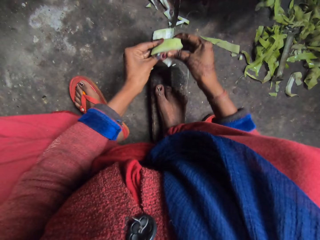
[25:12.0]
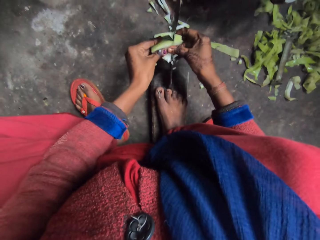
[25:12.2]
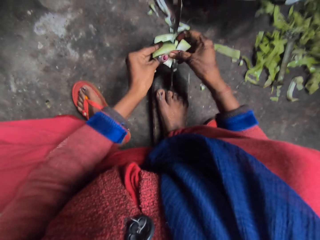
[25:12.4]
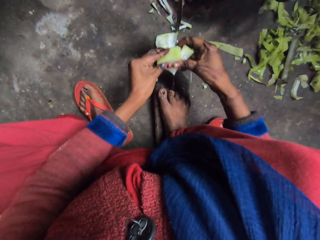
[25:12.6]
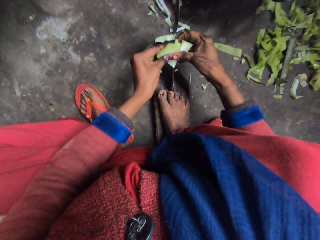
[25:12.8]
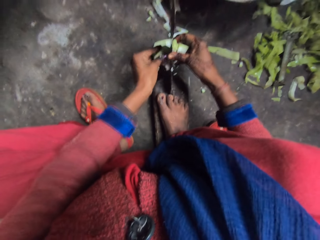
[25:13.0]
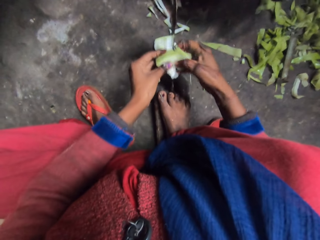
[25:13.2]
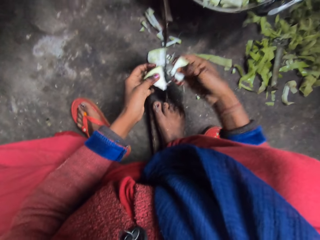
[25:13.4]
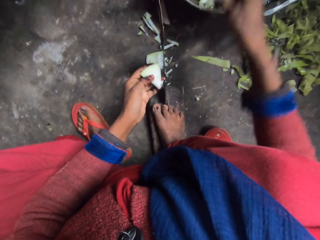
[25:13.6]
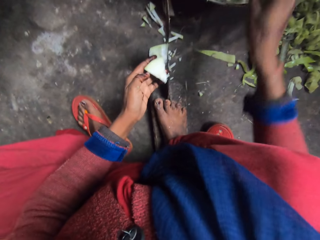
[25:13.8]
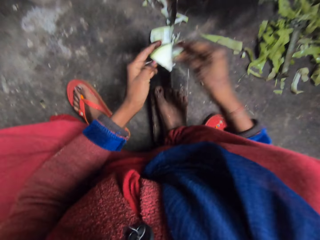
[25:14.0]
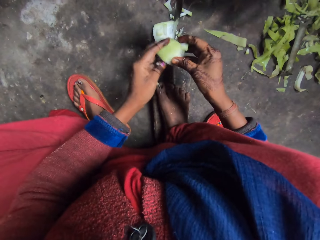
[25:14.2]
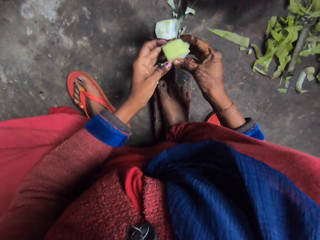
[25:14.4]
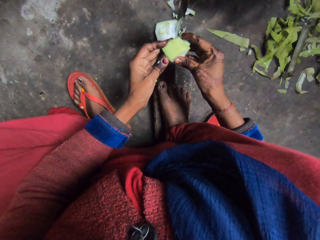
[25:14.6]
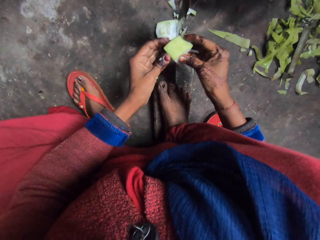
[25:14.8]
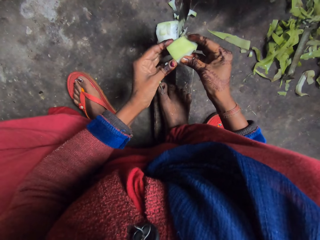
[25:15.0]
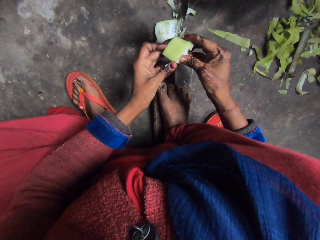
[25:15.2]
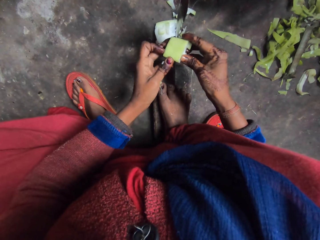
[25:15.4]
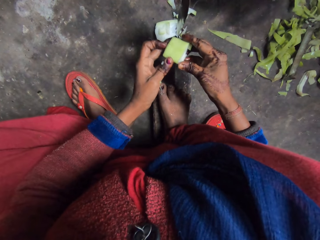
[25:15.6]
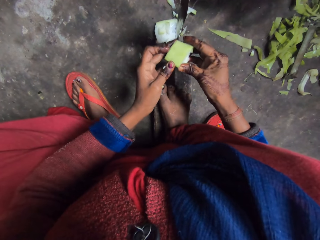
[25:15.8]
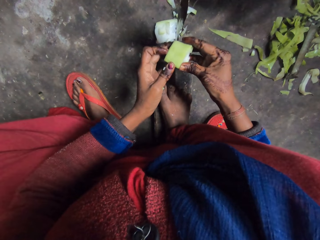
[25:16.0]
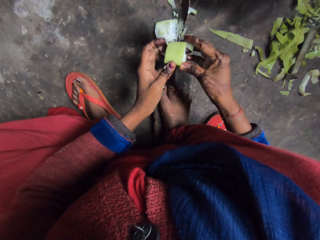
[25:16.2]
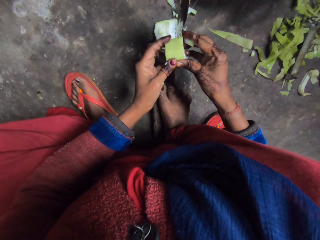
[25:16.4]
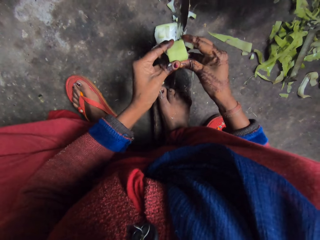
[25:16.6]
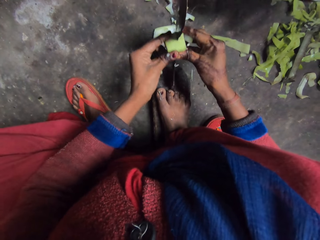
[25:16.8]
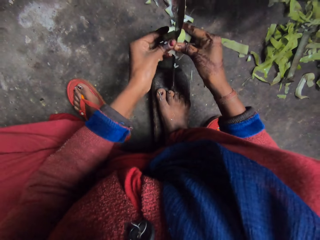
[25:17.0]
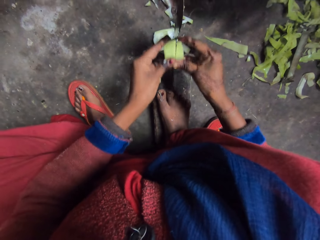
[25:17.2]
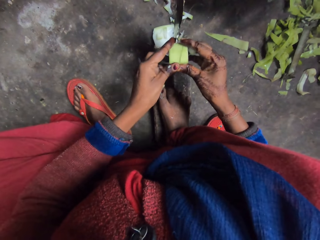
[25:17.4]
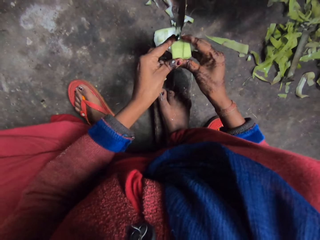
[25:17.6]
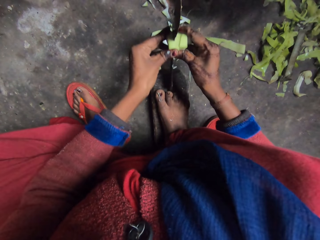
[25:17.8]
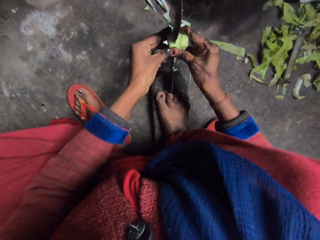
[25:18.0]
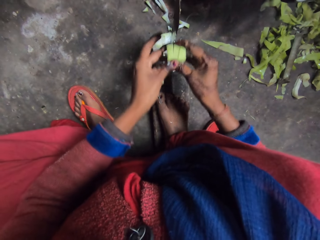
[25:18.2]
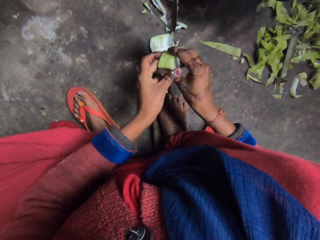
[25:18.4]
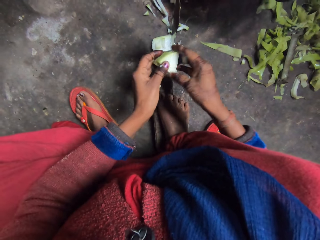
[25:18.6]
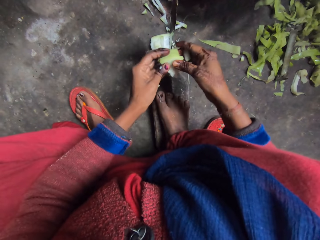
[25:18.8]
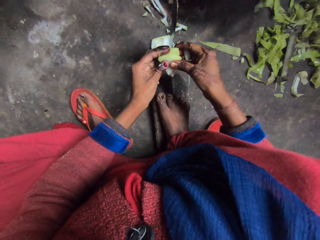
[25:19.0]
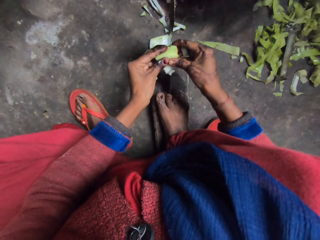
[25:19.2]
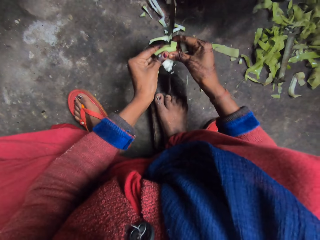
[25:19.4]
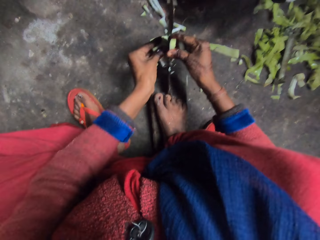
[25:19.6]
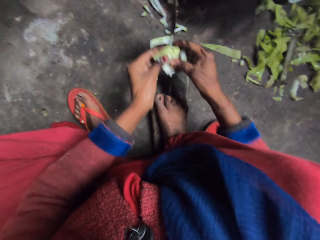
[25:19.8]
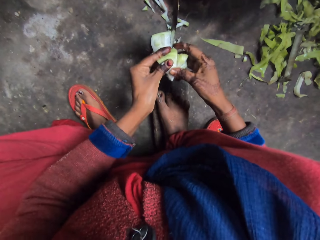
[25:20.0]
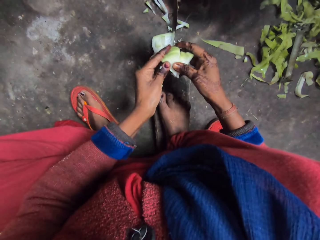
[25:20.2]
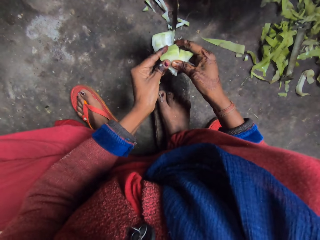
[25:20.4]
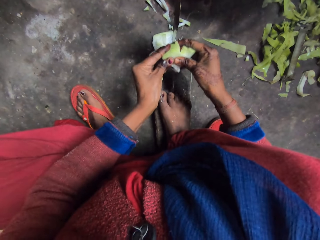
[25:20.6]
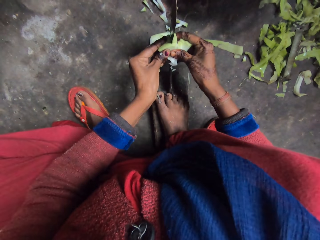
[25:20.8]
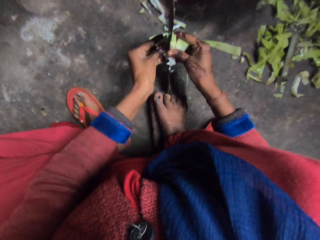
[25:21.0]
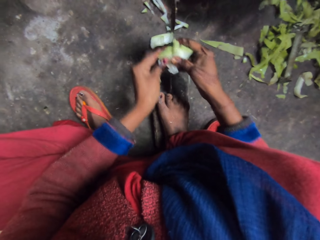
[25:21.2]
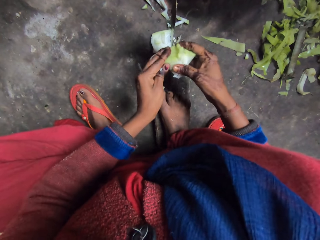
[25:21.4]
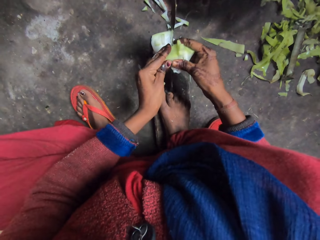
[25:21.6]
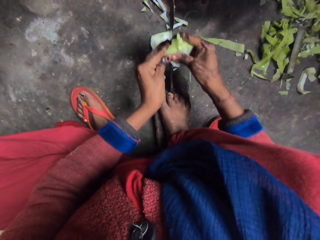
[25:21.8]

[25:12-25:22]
The camera wearer cuts the cabbage or cucumber with the knife. They drop the cut cabbage in a pan. They cut the cabbage with the knife.

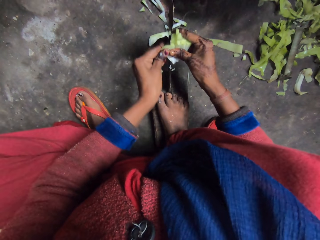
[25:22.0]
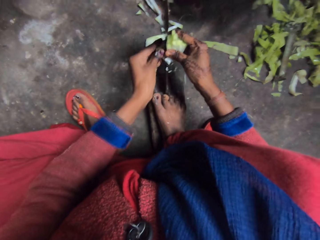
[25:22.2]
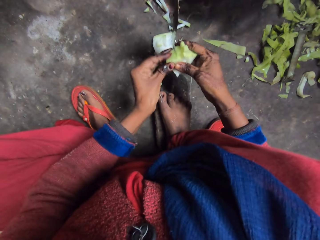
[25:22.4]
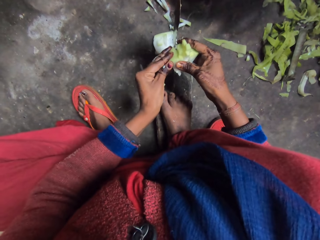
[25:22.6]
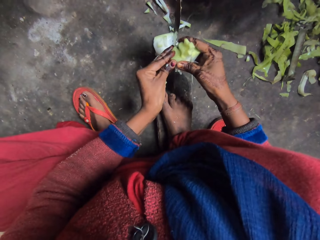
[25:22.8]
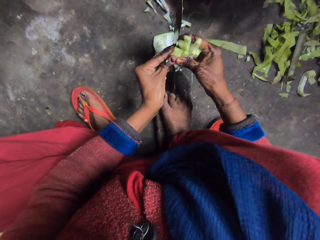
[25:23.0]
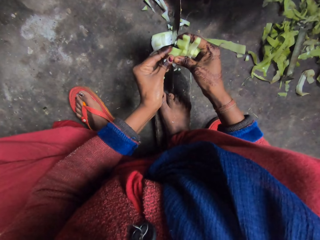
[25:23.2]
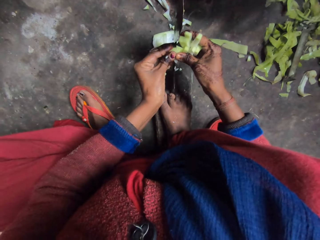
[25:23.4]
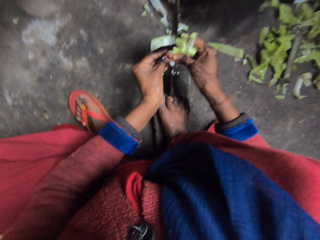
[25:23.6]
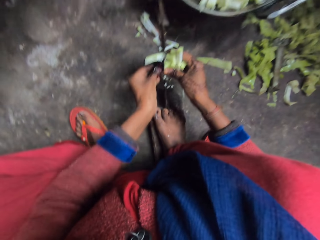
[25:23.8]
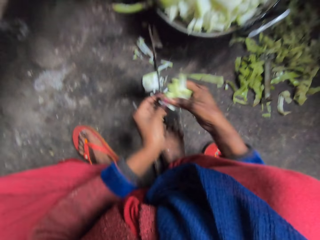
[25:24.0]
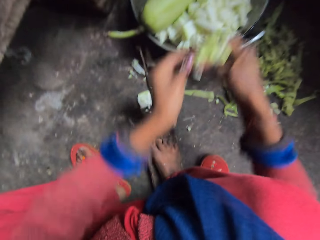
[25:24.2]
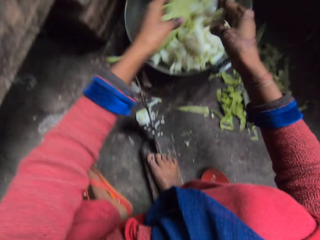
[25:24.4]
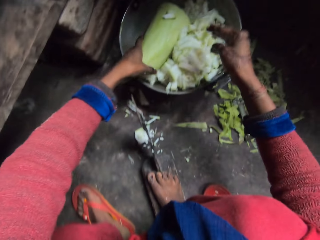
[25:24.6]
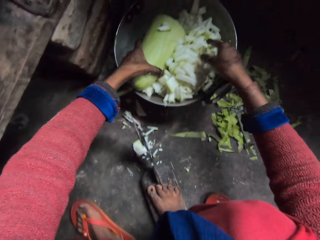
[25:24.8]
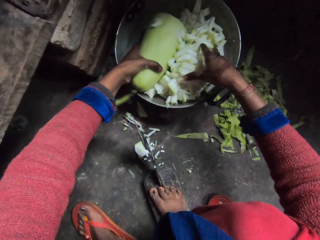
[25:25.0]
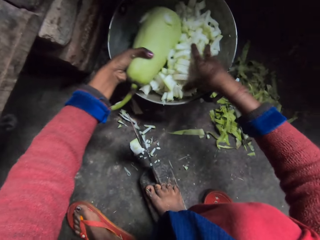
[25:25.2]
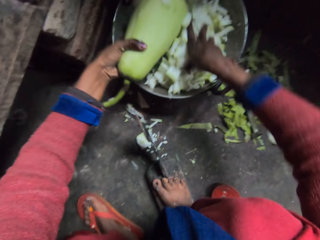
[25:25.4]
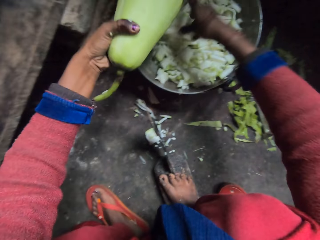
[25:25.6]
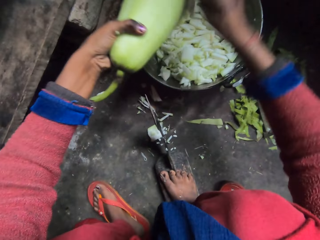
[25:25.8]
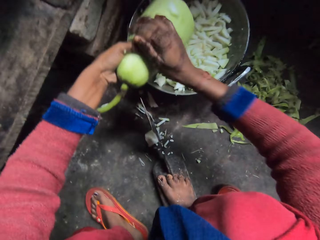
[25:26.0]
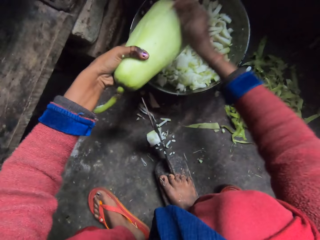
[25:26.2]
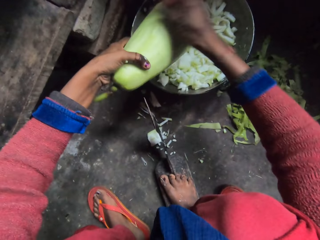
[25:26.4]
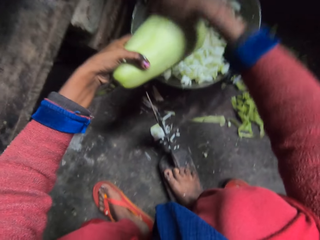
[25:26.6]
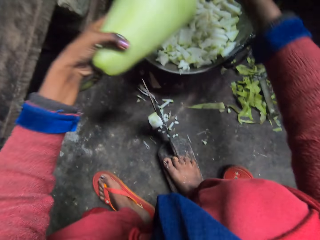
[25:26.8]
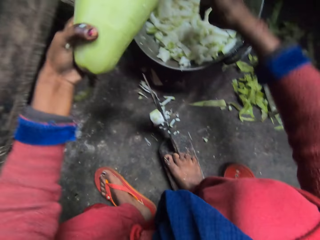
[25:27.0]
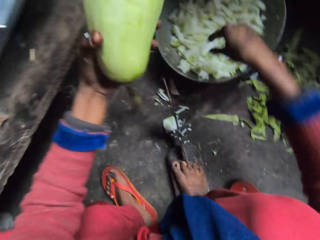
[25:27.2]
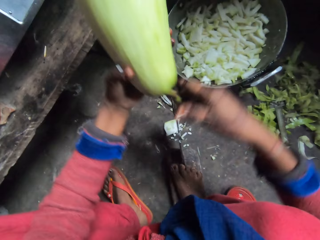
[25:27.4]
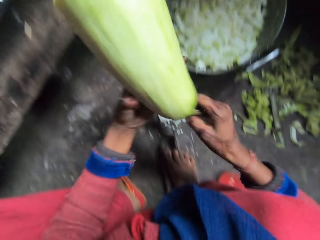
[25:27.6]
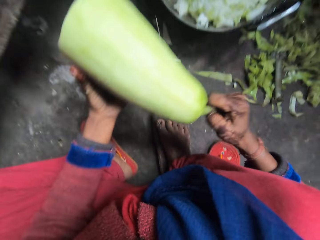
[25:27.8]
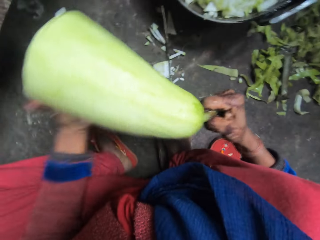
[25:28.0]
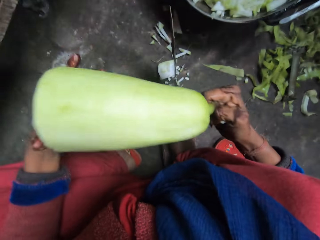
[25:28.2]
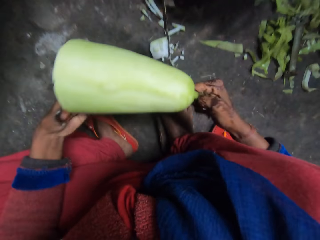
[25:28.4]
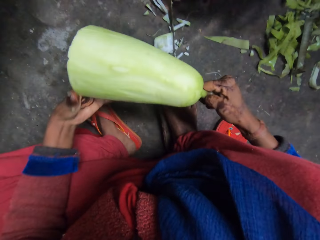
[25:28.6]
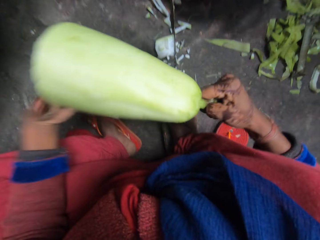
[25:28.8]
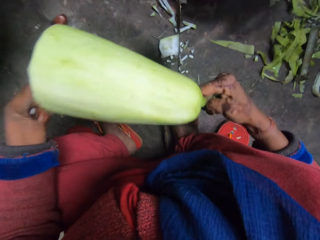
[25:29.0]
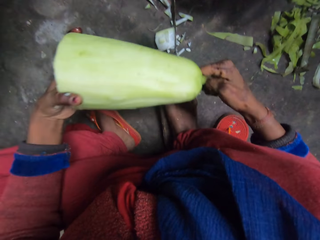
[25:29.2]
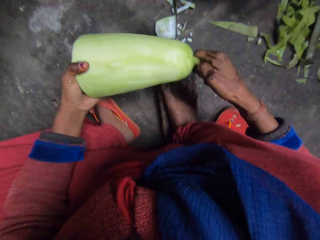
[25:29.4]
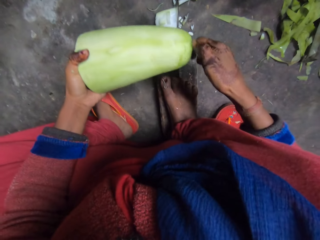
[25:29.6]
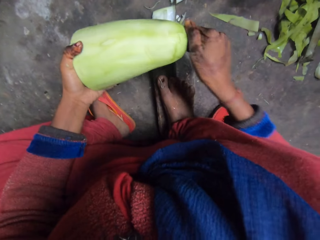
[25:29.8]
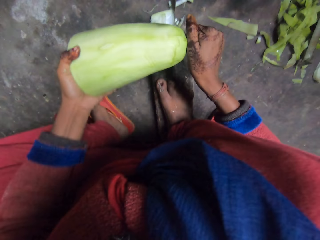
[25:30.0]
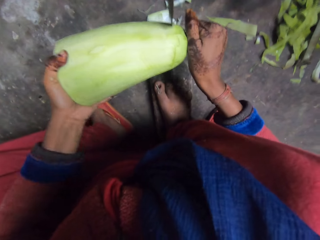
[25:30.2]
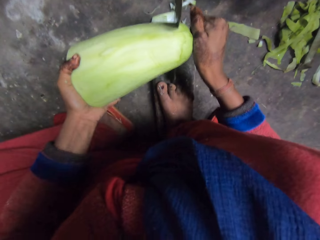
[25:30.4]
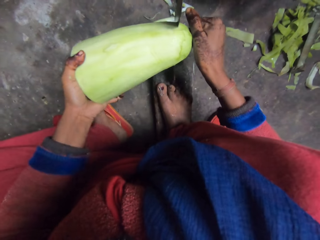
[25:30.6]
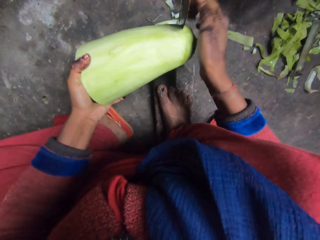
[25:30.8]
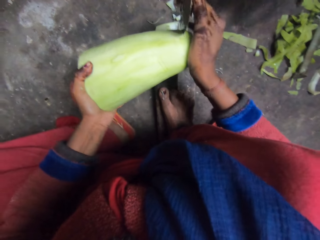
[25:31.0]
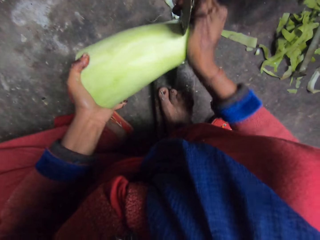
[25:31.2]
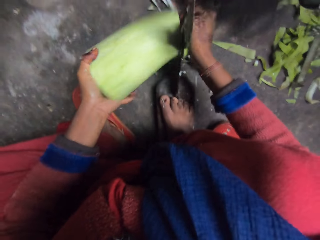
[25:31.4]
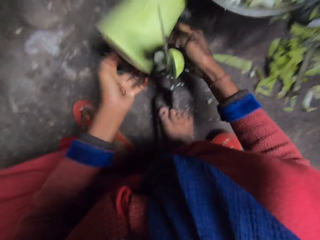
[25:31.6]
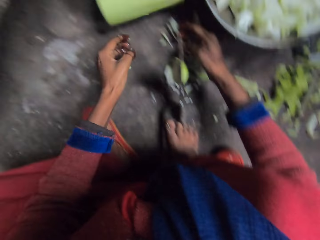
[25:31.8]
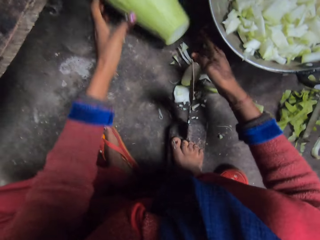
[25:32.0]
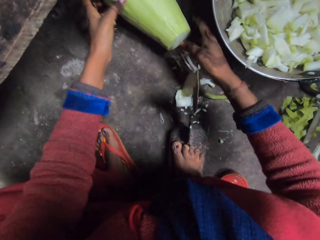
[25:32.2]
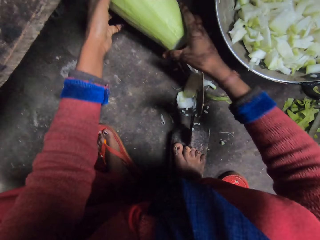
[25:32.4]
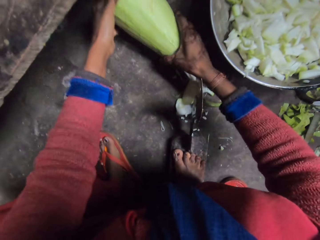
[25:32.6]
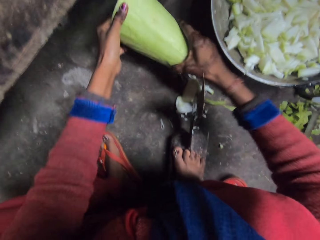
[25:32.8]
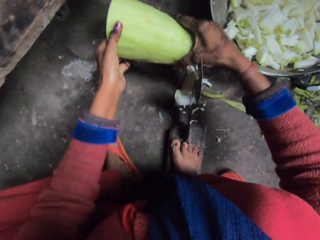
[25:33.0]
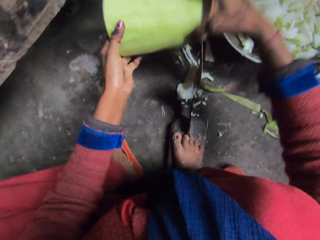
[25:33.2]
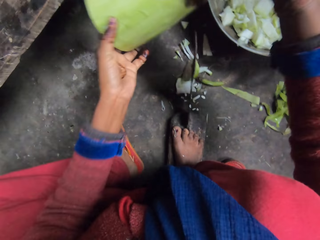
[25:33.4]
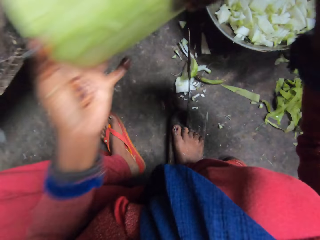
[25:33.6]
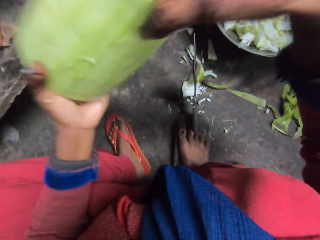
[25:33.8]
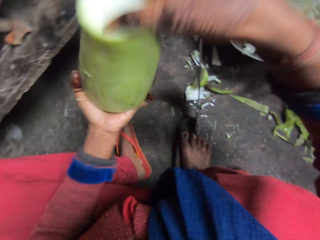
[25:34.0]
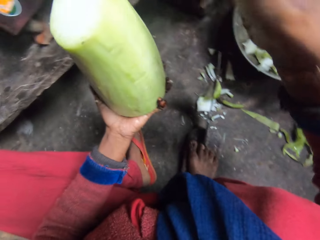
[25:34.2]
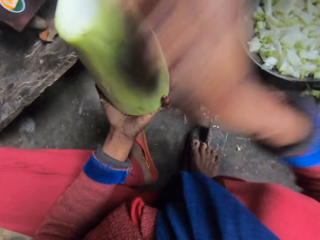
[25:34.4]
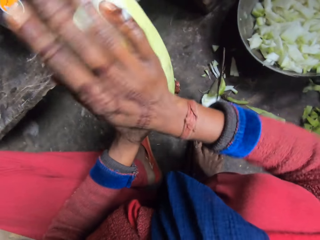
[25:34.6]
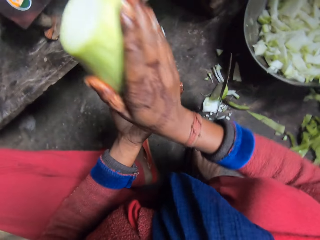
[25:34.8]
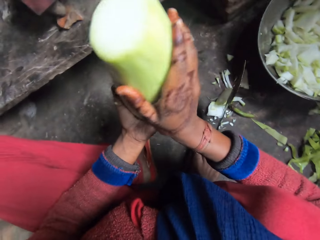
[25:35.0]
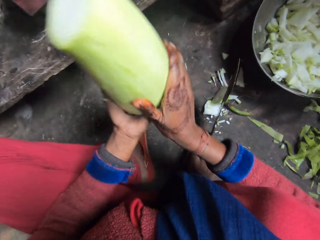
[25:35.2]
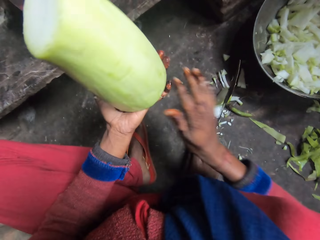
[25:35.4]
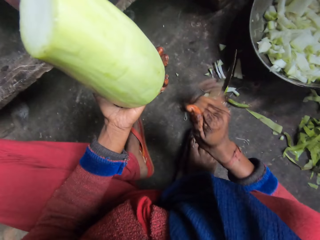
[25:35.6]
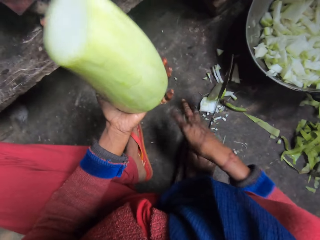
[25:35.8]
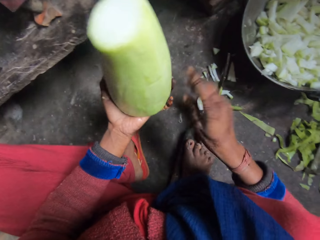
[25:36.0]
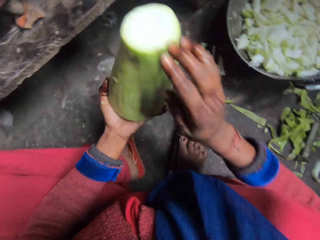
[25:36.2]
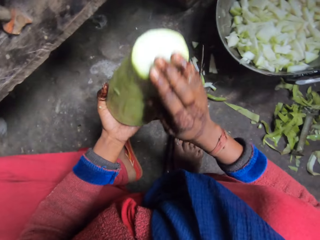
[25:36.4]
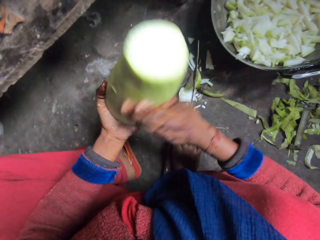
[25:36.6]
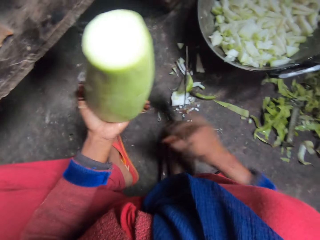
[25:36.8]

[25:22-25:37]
The camera wearer drops the cut cabbage in a pan. He takes a full cabbage or cucumber from the pan. He cuts the cabbage with the knife. The cucumber falls on the floor. He takes the full cabbage from the ground. He cleans the cabbage with his hands.
